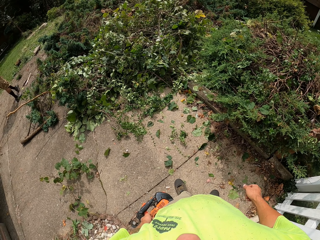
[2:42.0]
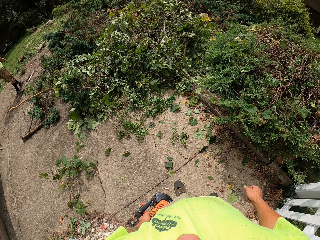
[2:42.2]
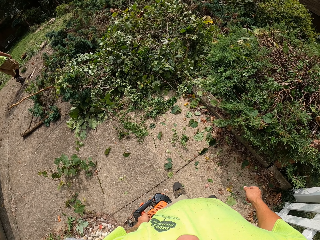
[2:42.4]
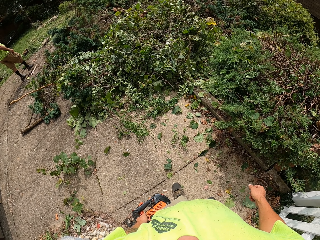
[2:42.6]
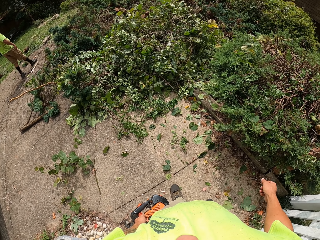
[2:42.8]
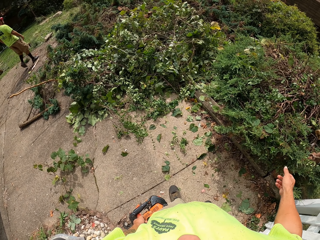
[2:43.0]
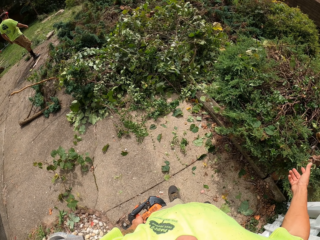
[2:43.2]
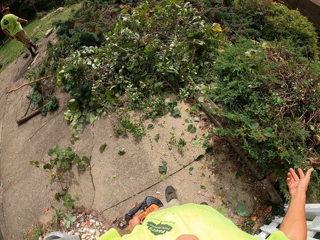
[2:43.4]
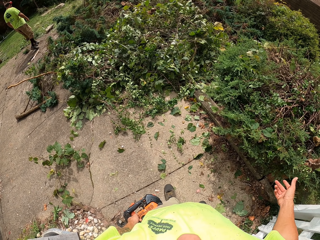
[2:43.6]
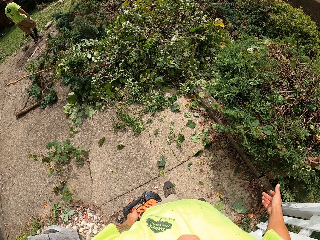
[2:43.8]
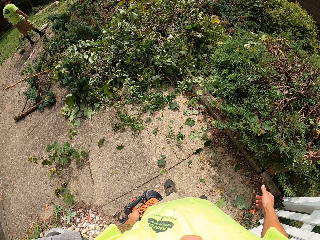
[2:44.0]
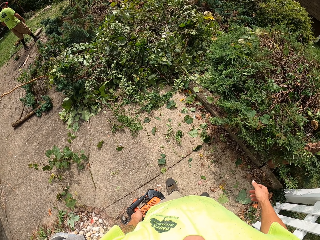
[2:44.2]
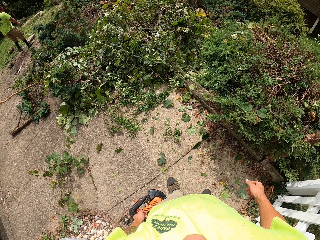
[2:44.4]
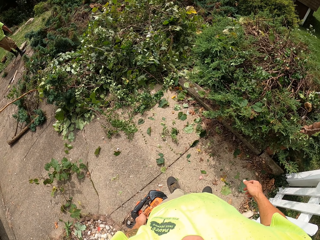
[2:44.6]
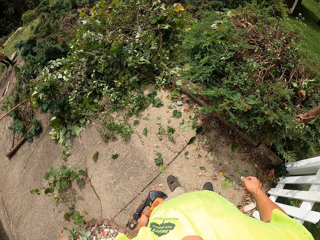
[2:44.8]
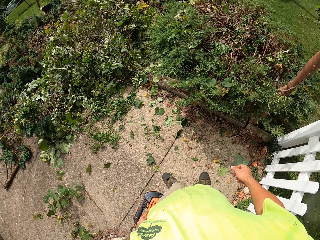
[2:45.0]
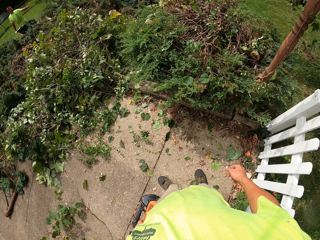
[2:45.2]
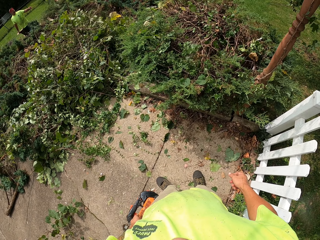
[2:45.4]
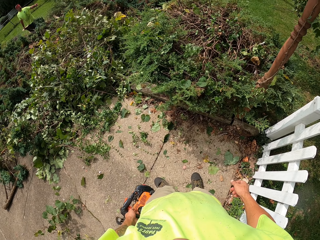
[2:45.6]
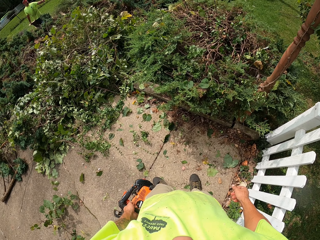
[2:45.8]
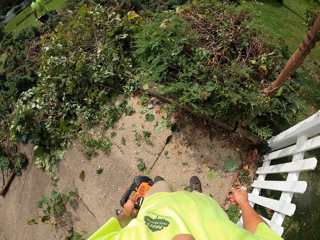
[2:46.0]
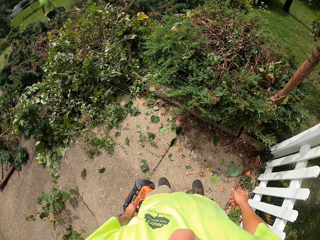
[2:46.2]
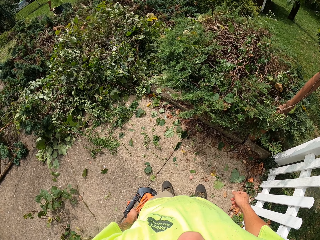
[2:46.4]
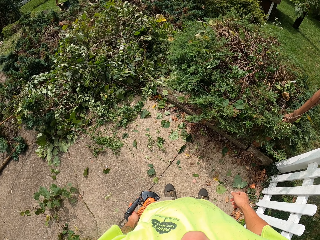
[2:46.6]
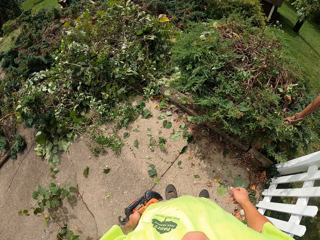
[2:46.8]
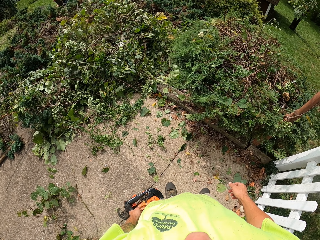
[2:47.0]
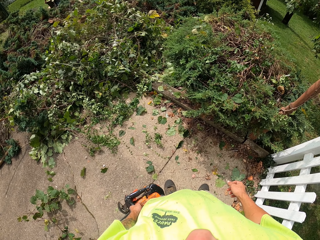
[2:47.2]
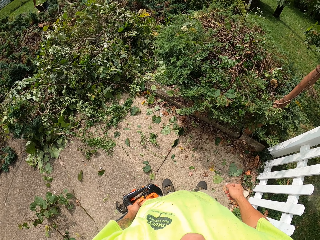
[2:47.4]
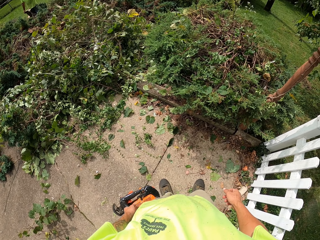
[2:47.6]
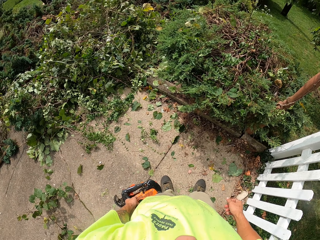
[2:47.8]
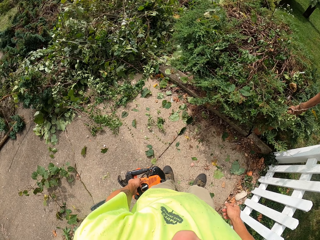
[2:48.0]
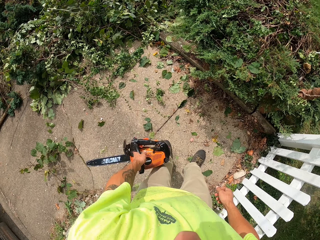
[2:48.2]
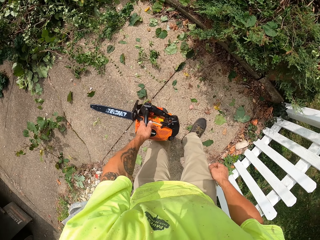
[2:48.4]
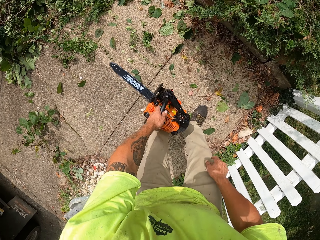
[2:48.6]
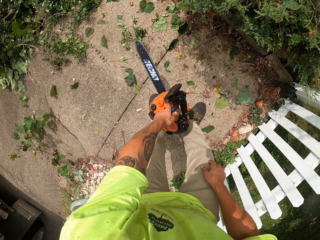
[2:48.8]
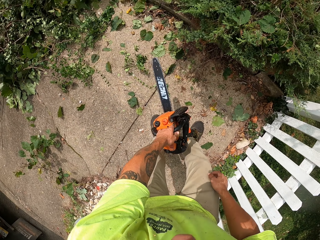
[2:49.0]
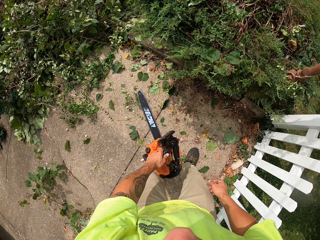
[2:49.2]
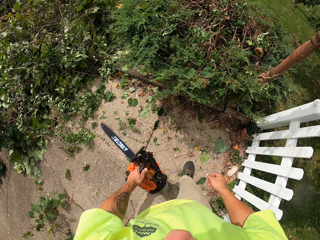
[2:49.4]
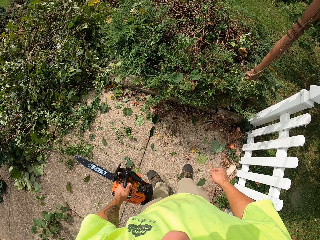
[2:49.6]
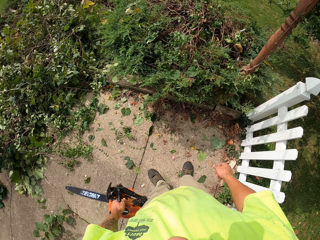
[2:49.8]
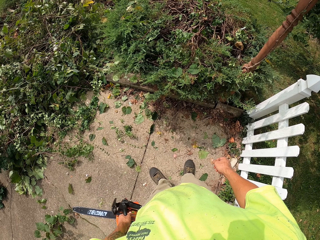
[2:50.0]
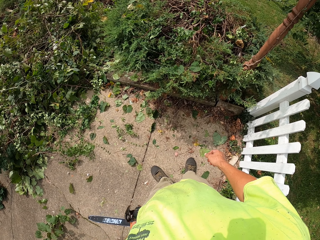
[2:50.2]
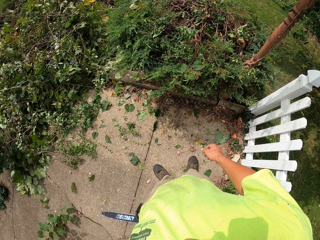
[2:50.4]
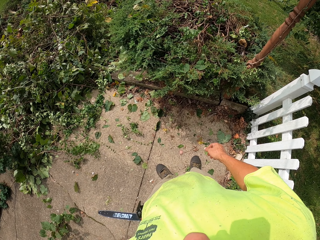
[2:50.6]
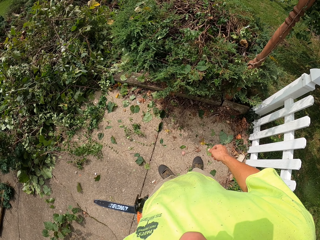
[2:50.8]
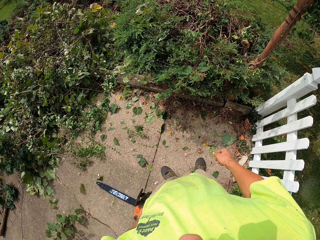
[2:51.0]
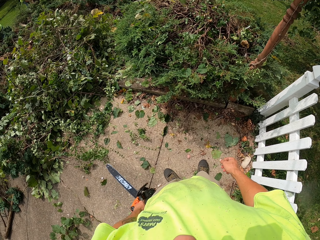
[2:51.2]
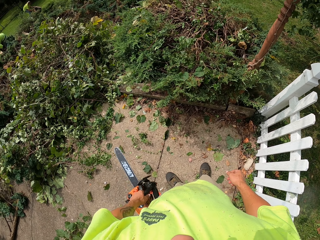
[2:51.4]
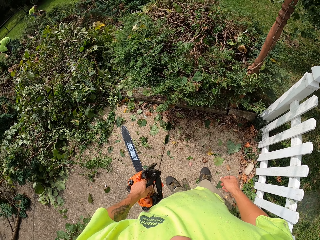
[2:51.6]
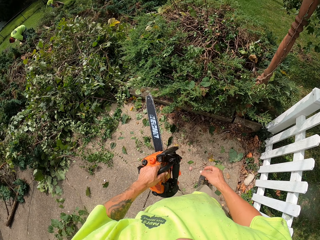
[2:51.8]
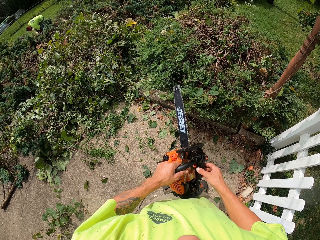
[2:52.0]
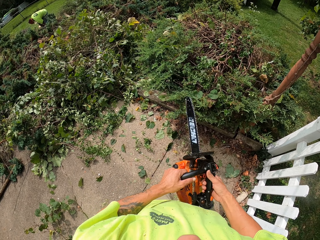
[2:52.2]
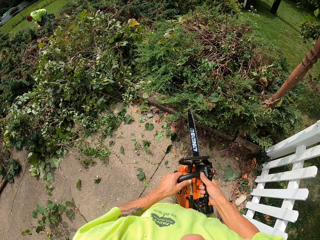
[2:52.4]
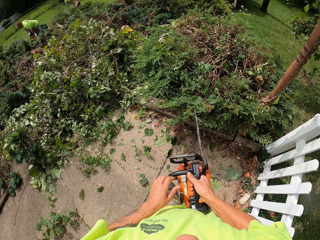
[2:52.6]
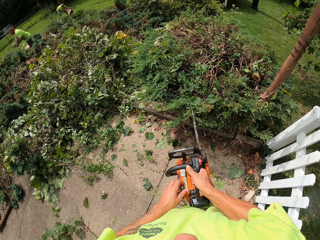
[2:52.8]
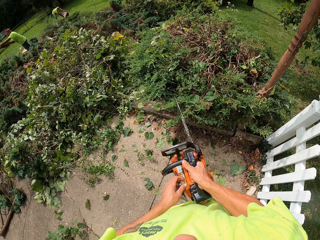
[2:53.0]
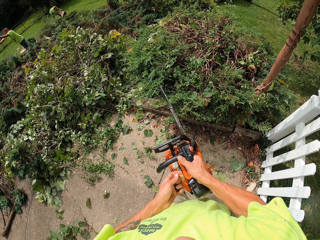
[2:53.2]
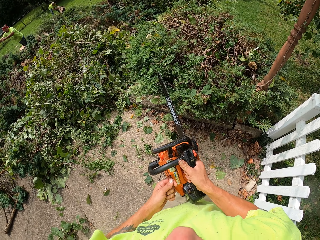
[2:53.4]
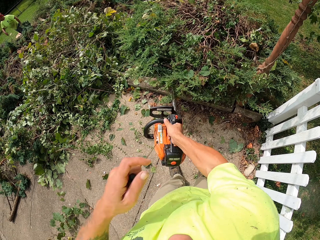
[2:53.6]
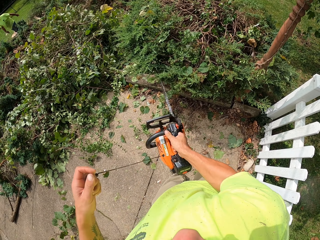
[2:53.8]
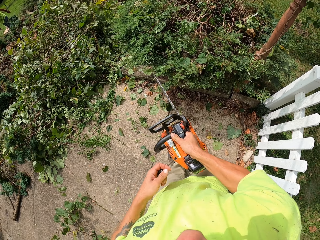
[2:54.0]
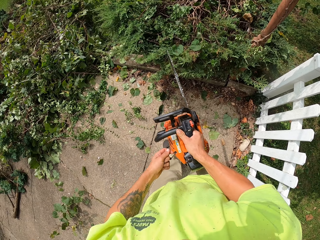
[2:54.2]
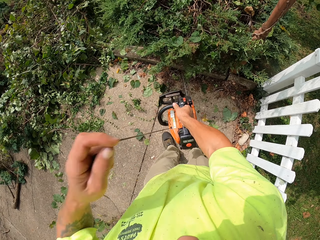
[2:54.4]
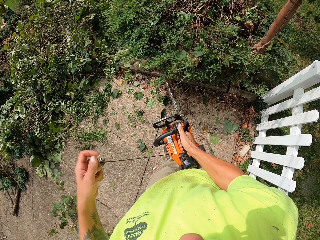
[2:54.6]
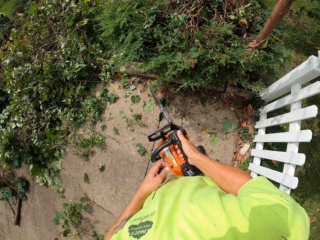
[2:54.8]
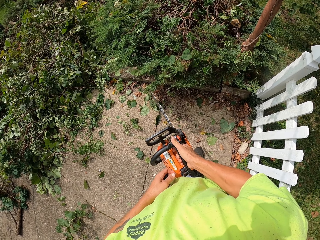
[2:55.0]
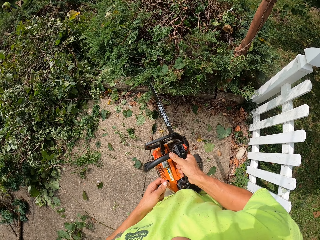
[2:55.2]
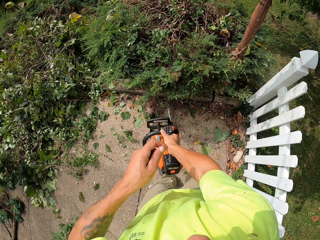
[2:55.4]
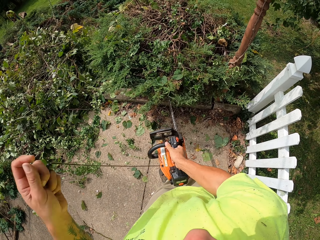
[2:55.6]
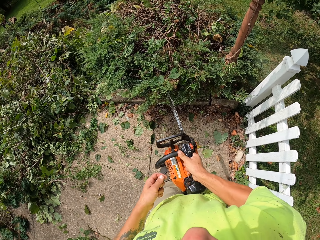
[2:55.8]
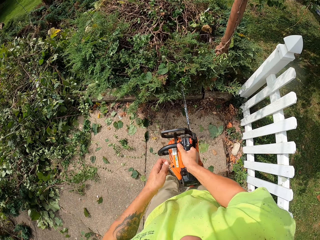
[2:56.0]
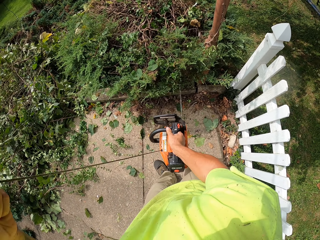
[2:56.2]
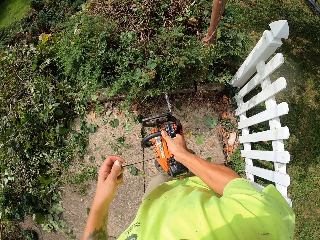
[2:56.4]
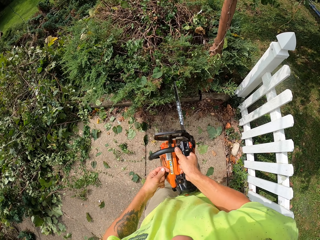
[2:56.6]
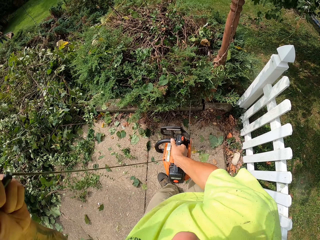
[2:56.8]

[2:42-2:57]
The camera wearer operates the chainsaw with both hands. He holds the power saw with both hands. He starts the power saw.

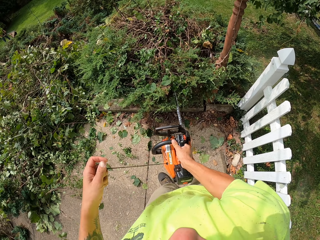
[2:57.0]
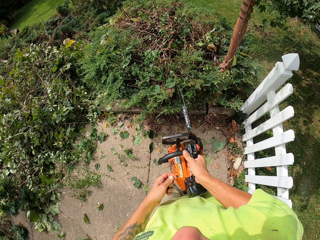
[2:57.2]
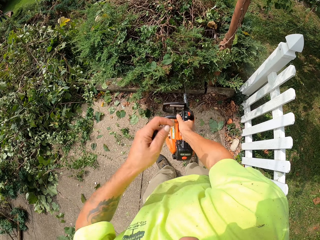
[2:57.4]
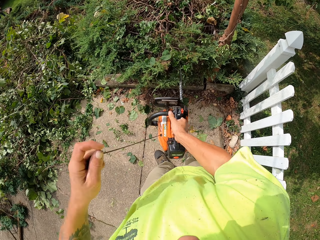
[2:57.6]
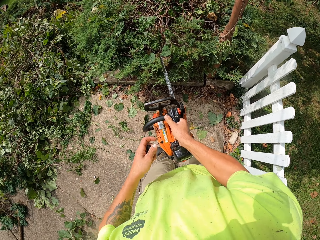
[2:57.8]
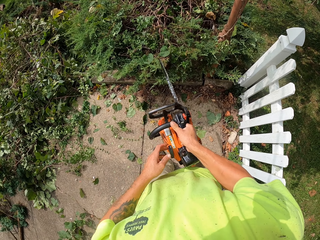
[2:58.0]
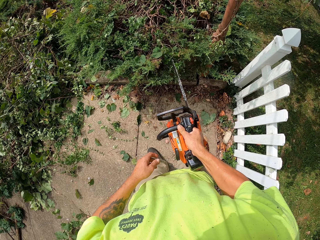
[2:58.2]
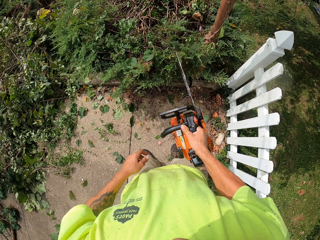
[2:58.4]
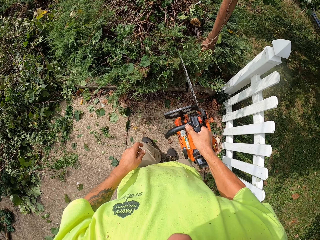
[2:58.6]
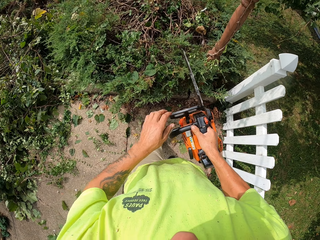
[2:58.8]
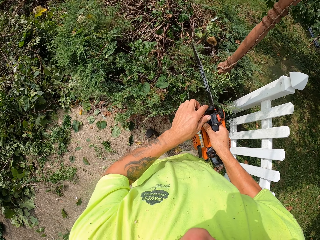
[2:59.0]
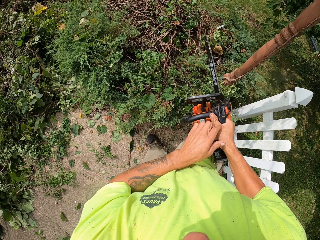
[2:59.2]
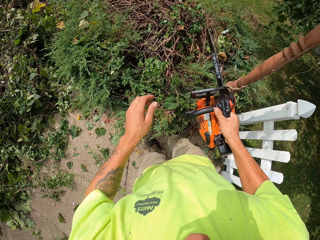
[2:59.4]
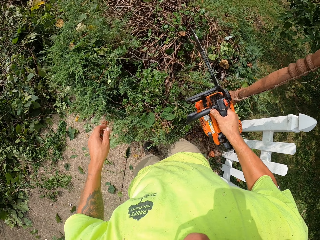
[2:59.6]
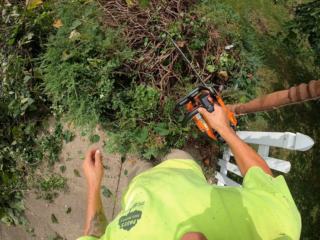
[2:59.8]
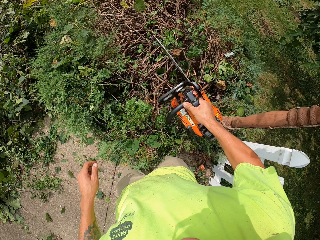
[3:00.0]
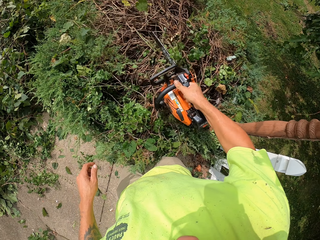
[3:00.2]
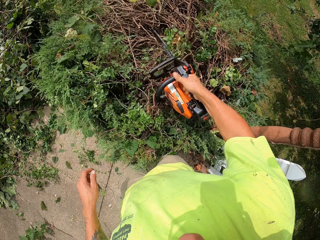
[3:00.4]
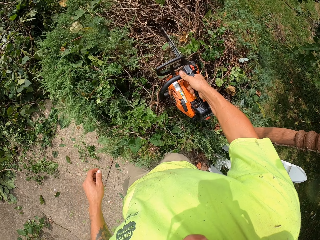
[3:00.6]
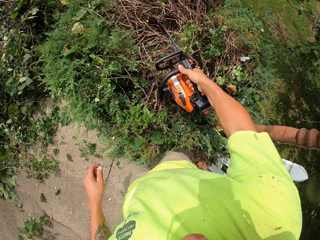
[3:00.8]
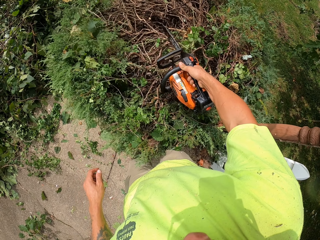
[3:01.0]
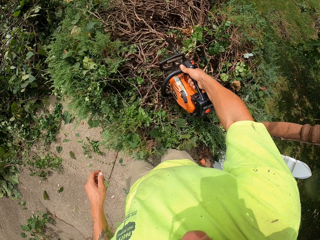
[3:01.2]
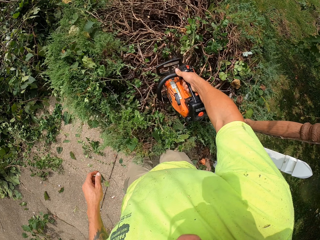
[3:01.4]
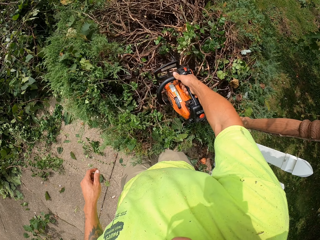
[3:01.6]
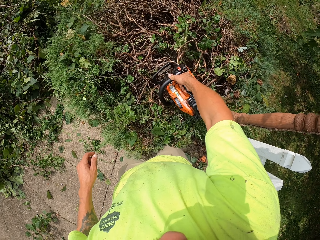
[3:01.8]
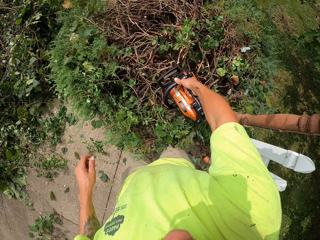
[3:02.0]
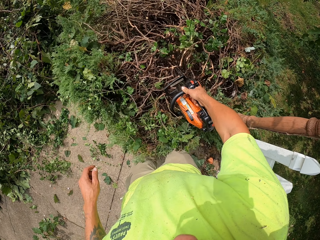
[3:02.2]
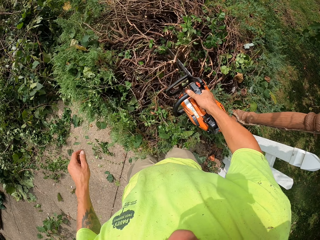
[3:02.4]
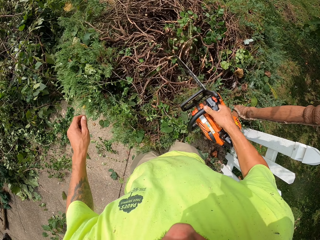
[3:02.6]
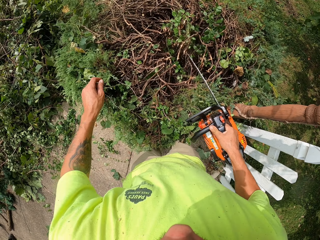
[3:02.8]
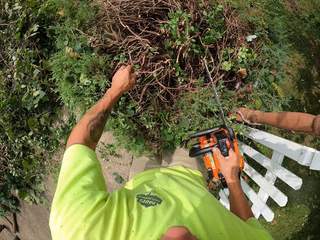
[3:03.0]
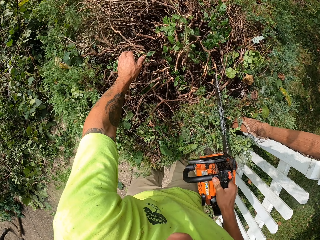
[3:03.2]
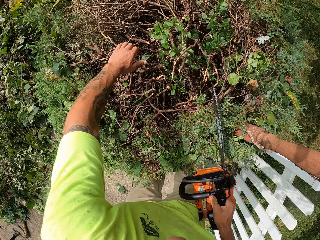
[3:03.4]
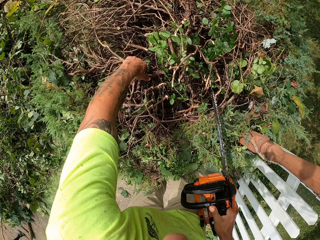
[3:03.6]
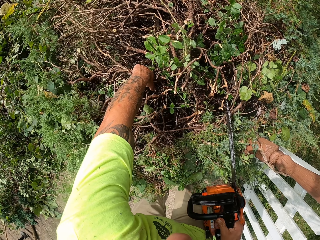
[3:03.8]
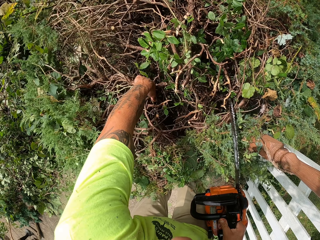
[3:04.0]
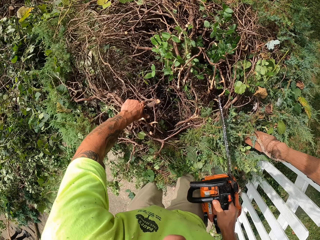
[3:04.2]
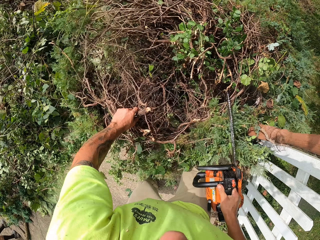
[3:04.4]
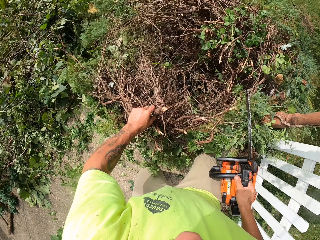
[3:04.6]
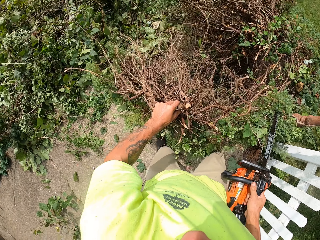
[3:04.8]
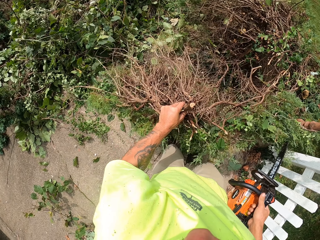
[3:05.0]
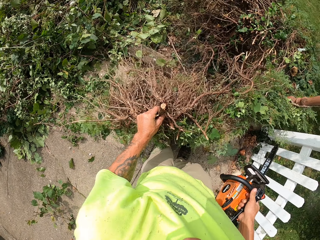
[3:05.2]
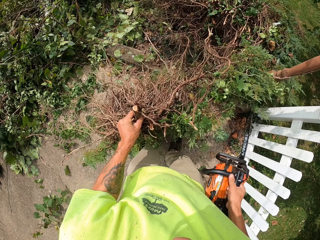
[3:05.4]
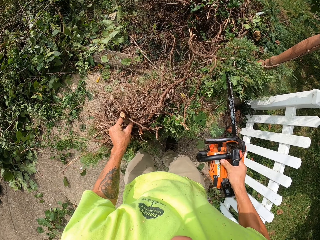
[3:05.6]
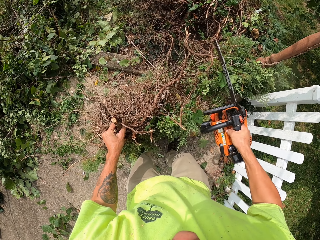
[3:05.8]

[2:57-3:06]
The camera wearer cuts the bush with the chainsaw in his right hand. He pulls some branches from the bush with his left hand.
